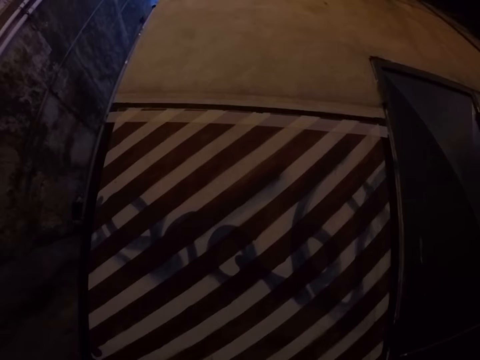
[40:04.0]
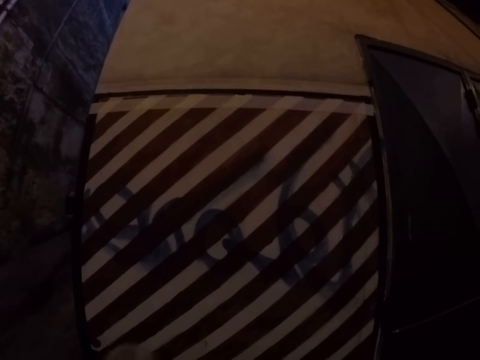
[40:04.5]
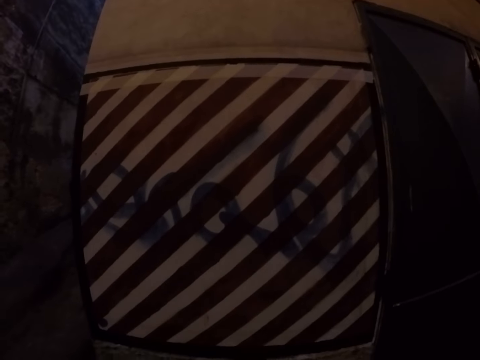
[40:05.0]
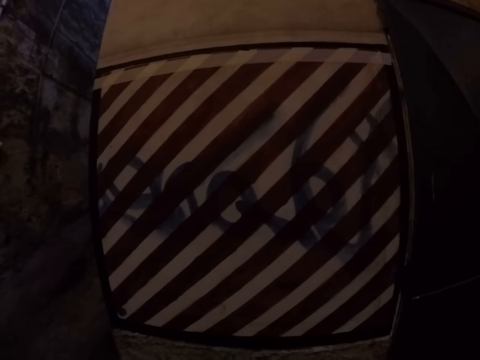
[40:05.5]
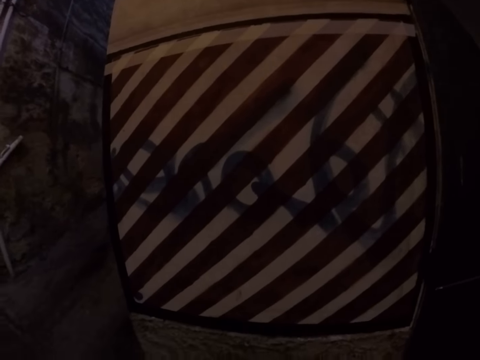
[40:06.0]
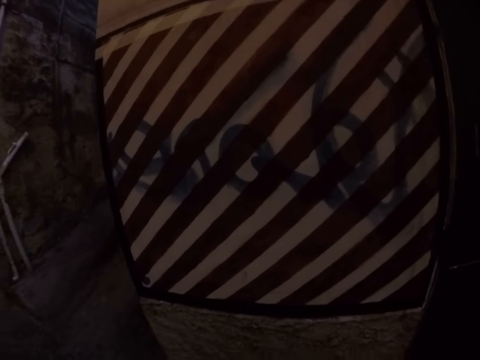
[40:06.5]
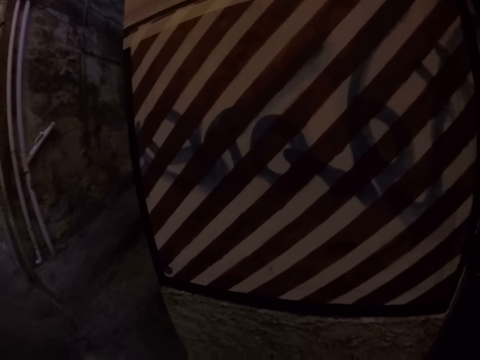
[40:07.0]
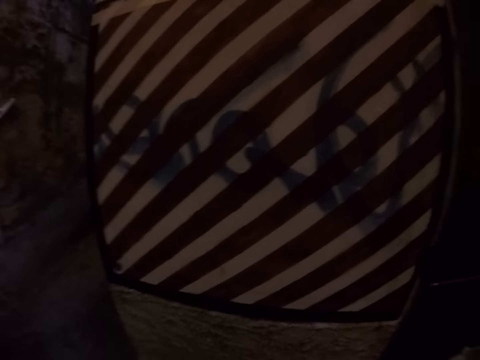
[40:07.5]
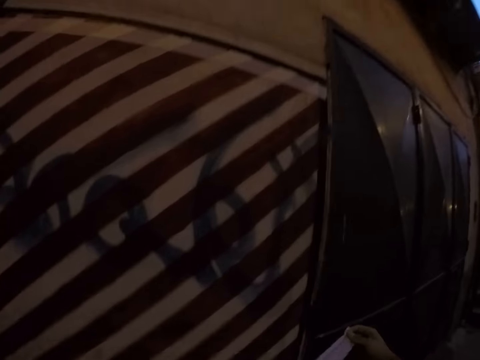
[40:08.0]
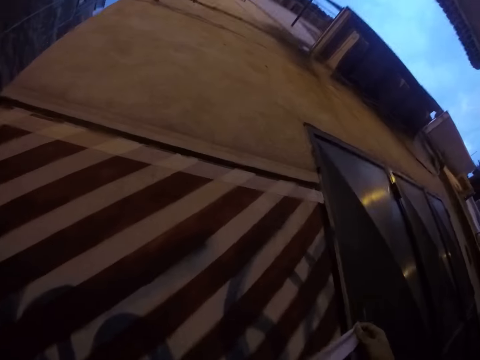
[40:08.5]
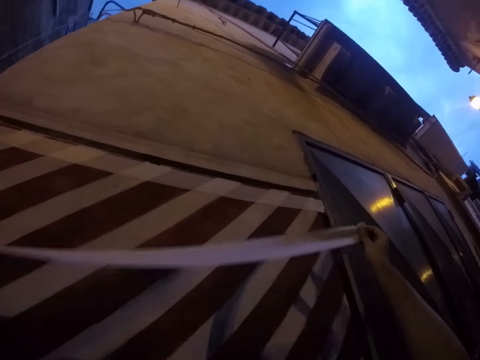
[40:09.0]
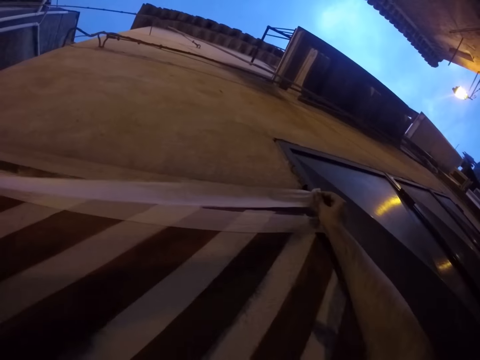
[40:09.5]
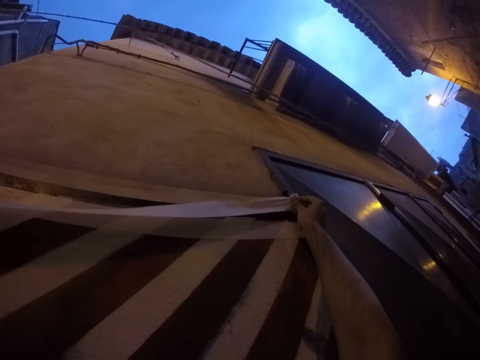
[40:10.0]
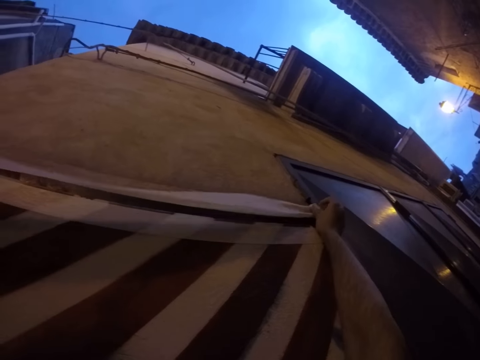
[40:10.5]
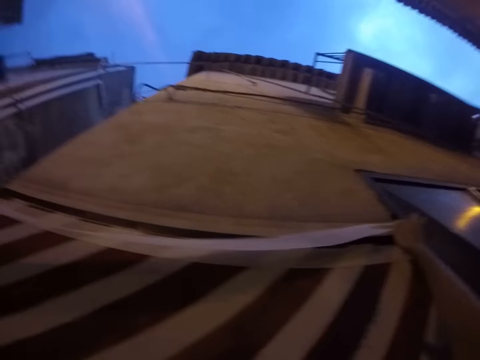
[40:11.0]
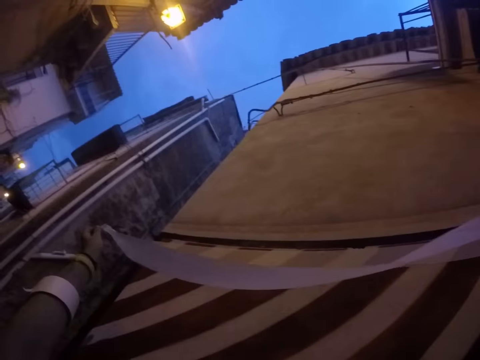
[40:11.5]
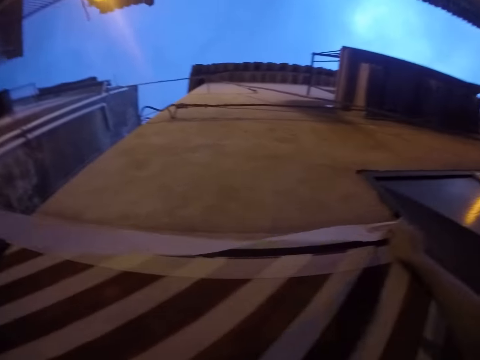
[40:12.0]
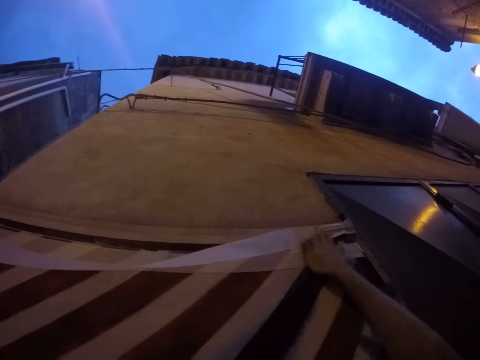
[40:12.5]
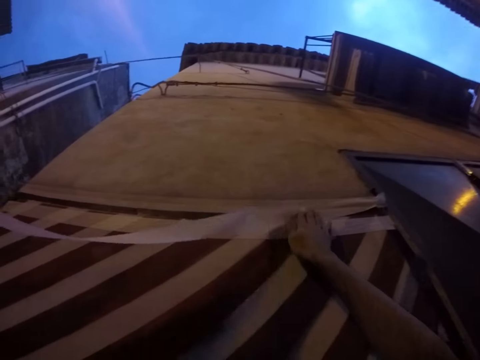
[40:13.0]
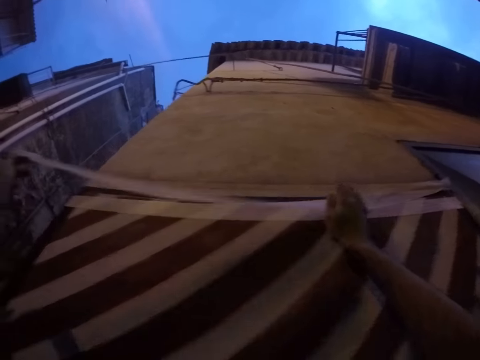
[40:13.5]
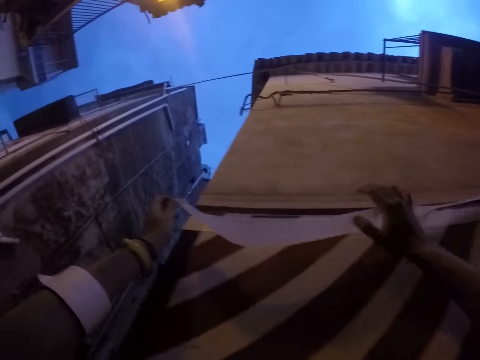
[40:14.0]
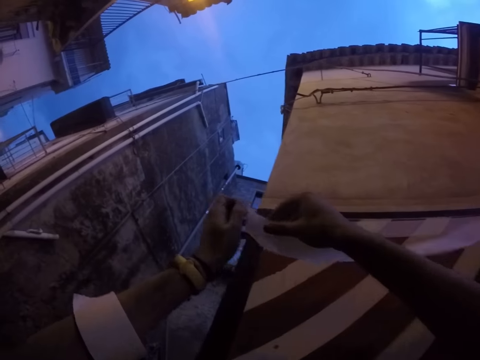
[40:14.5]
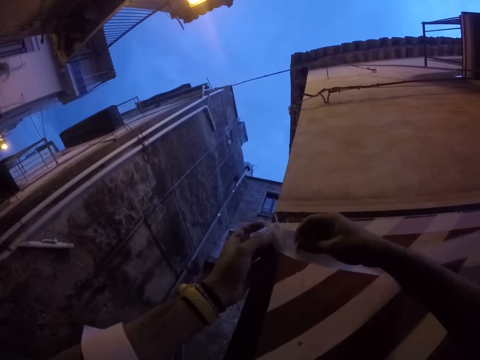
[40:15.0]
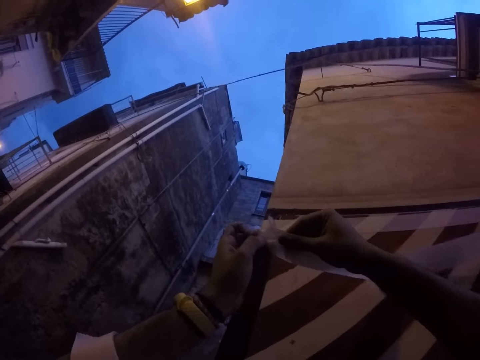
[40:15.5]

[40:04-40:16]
The camera wearer holds a masking tape. They place the masking tape on the wall with both hands.

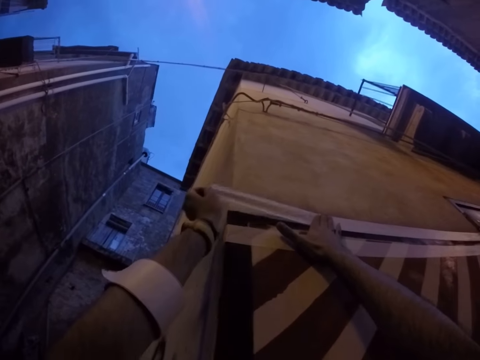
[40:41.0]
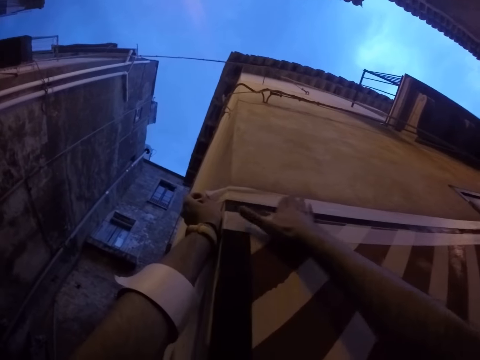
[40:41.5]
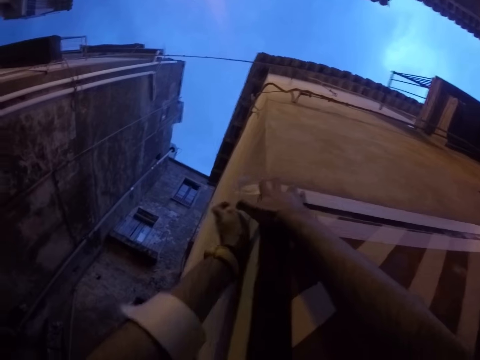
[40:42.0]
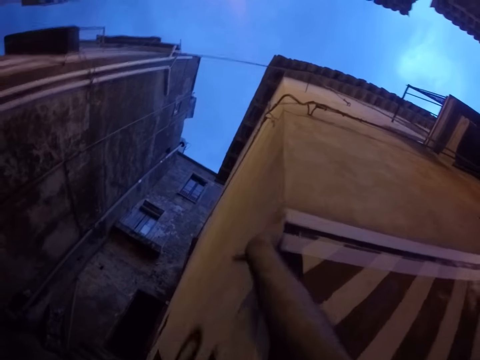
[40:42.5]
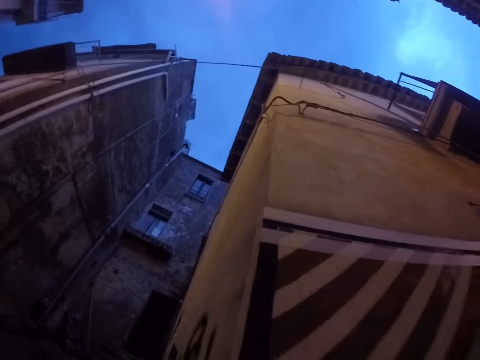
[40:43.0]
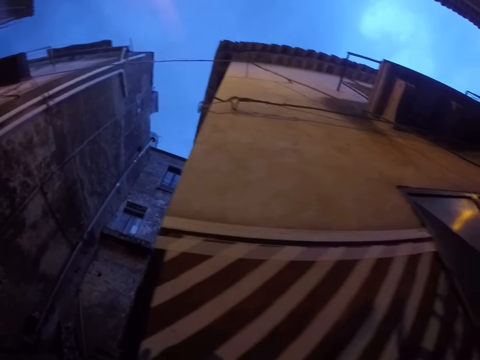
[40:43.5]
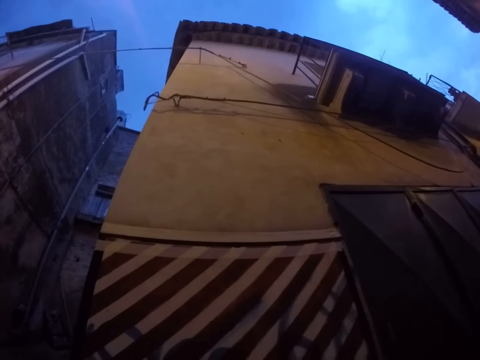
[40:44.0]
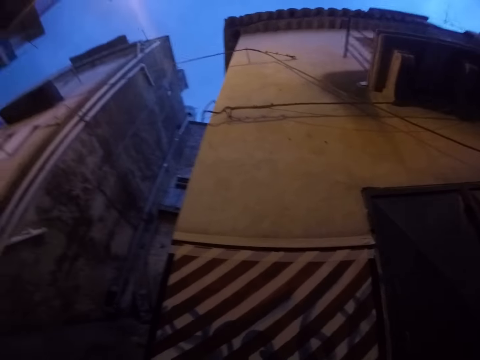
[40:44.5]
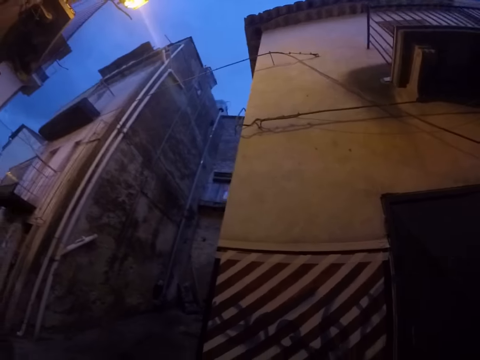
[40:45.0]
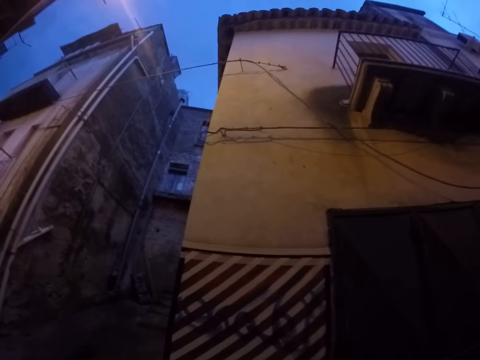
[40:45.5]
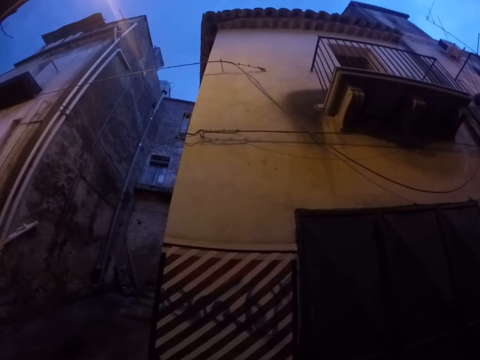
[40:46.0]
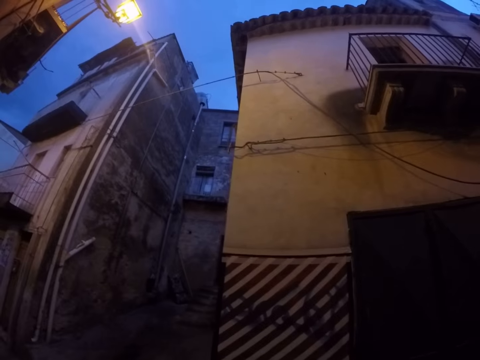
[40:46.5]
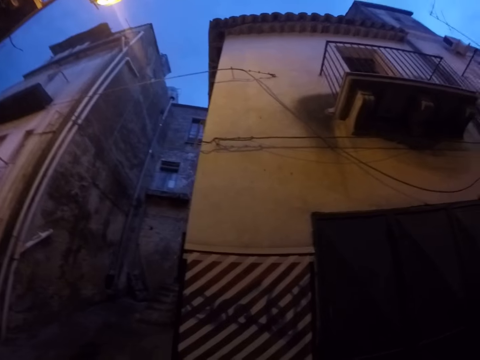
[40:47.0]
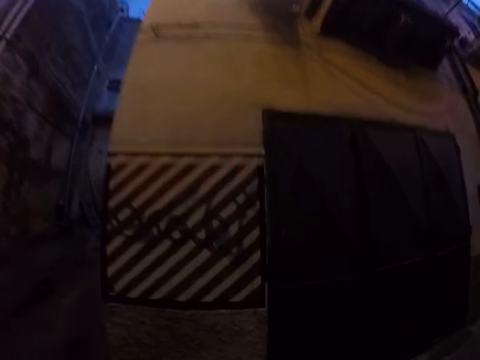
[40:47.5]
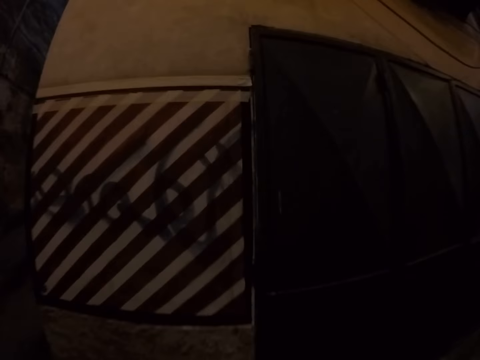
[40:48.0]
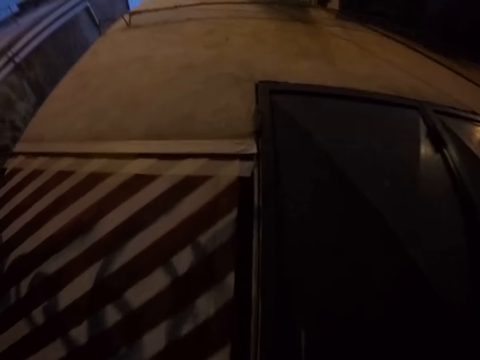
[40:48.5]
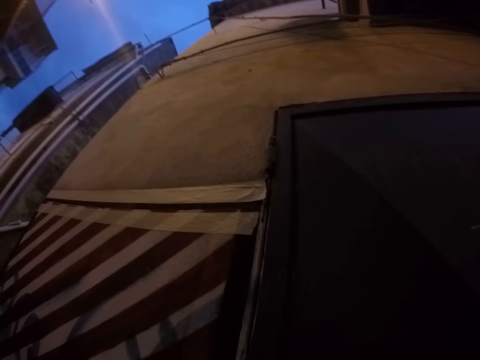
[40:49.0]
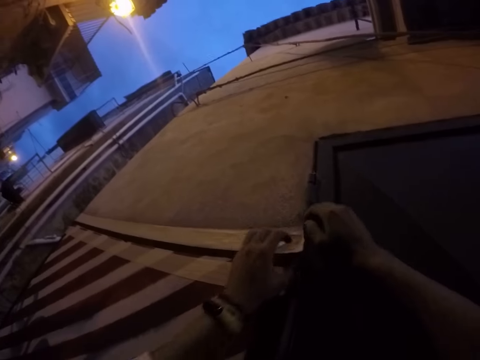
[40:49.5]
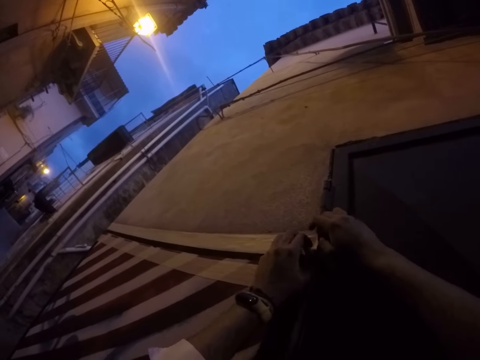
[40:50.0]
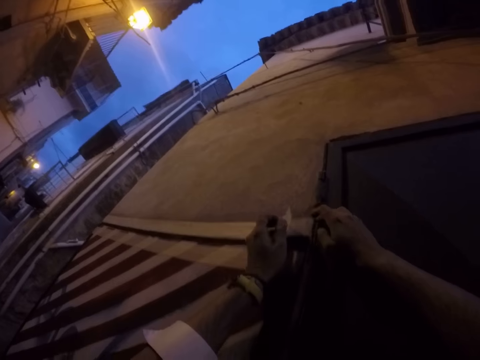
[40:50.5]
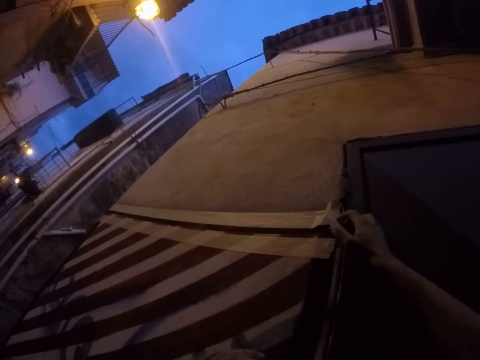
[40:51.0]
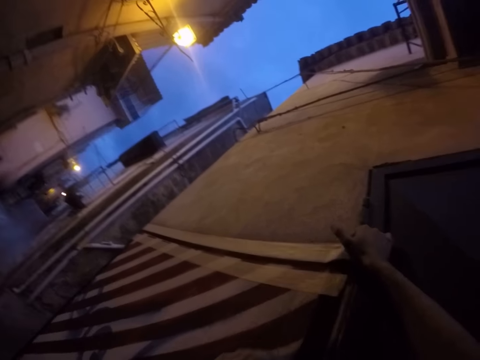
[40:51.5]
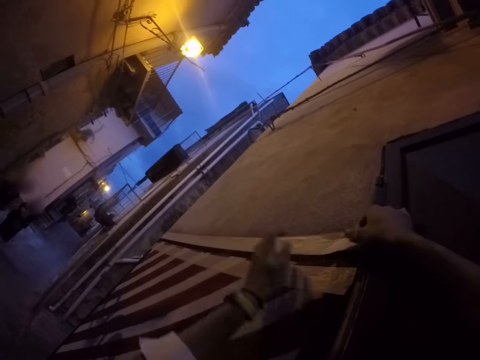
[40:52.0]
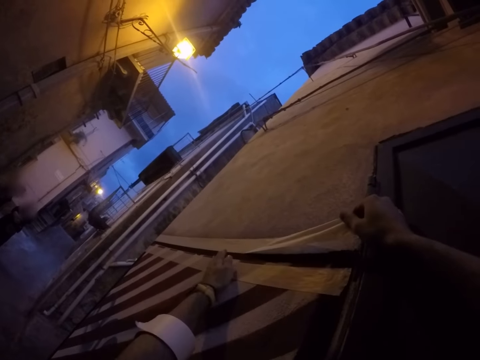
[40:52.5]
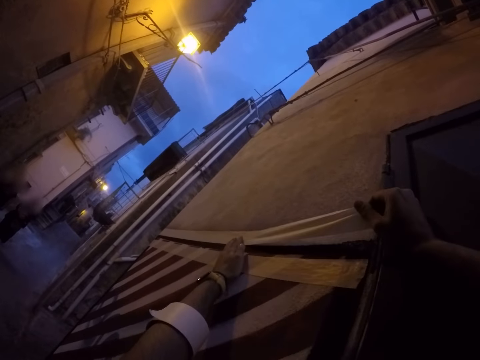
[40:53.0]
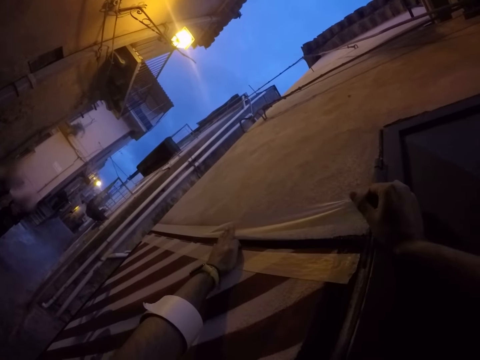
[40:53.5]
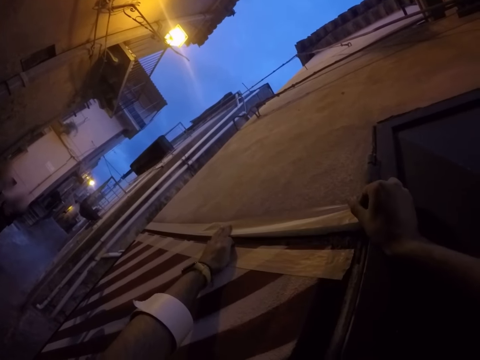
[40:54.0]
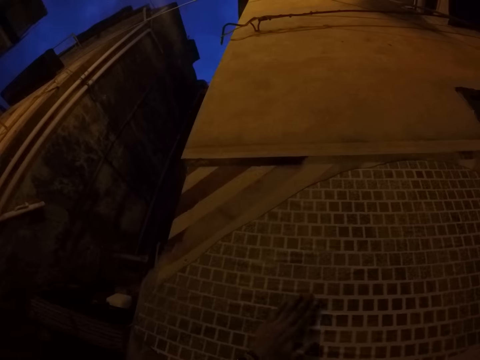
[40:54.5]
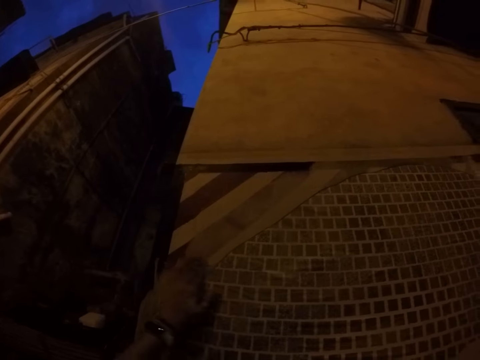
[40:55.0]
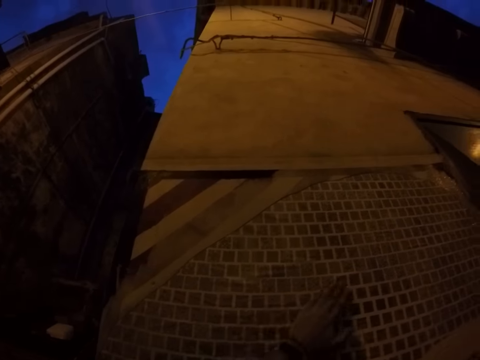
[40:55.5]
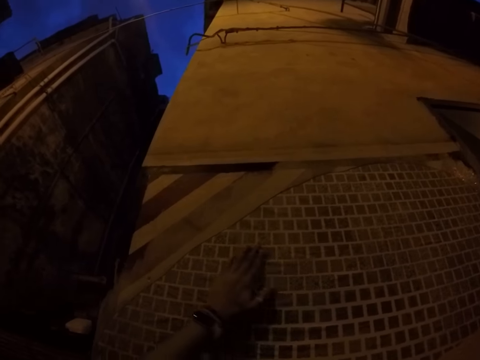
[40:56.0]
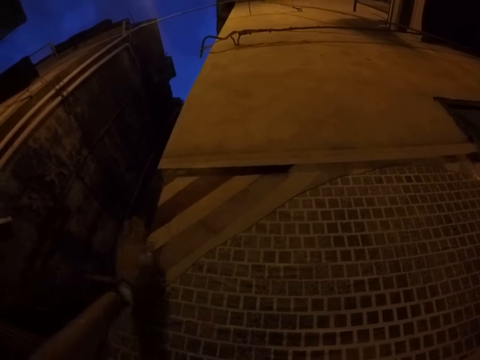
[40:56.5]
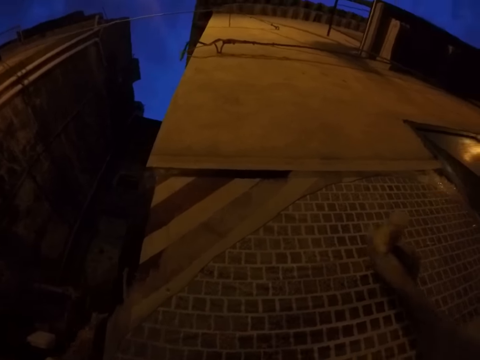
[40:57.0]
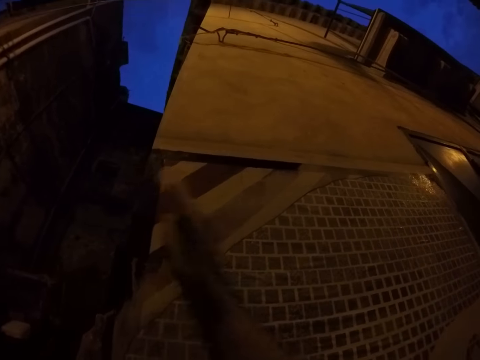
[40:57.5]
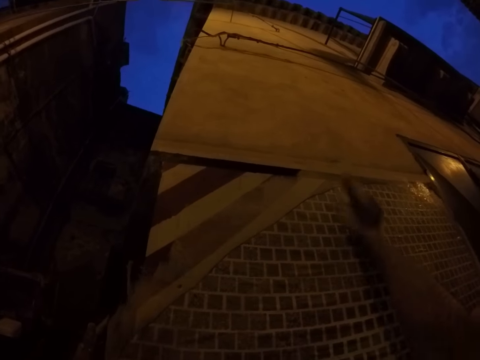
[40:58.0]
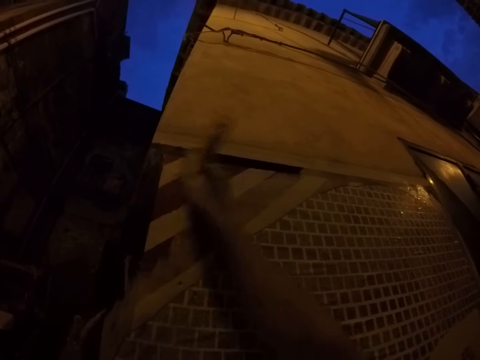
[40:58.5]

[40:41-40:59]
The camera wearer looks at the wall. He opens the paper tape with his left hand. He seals the wall. He opens the paper tape with his right hand. He places his left hand on the paper tape. He wipes a drawing on the wall with his left hand. He paints the drawing on the wall with a paintbrush in his right hand.
